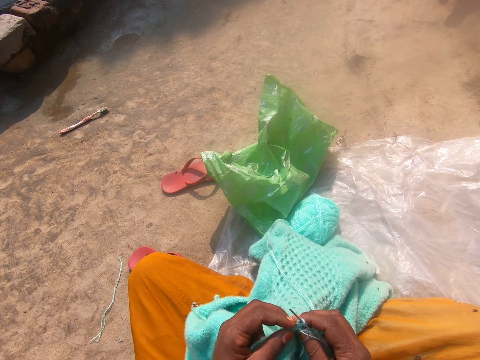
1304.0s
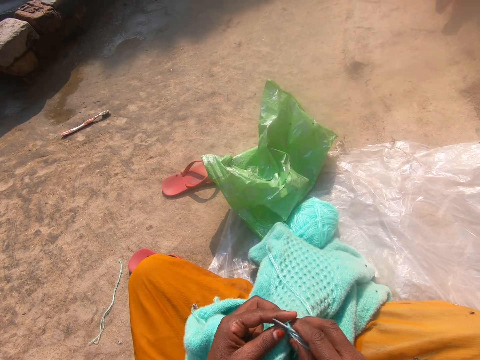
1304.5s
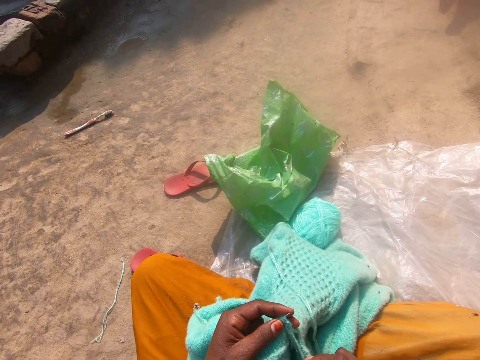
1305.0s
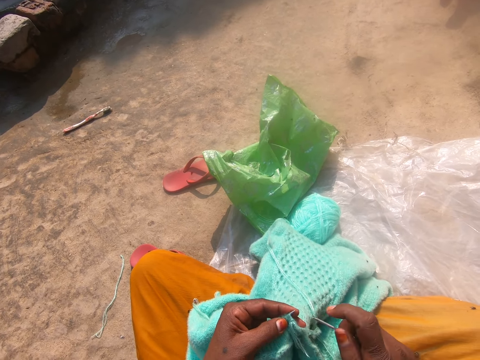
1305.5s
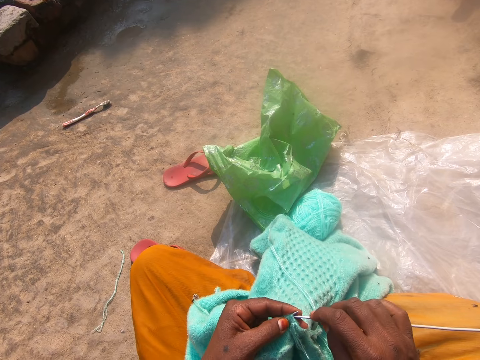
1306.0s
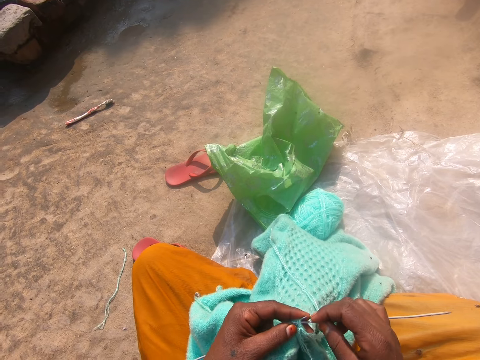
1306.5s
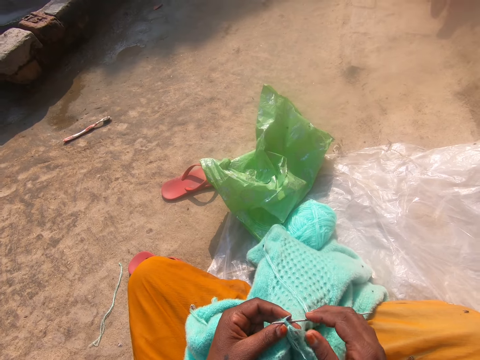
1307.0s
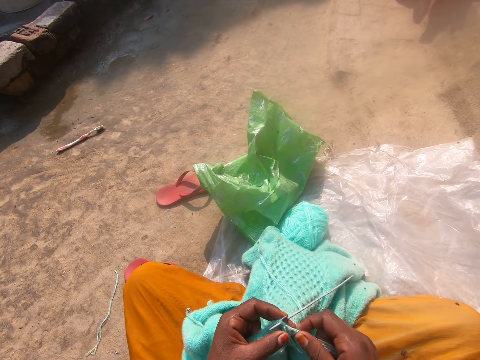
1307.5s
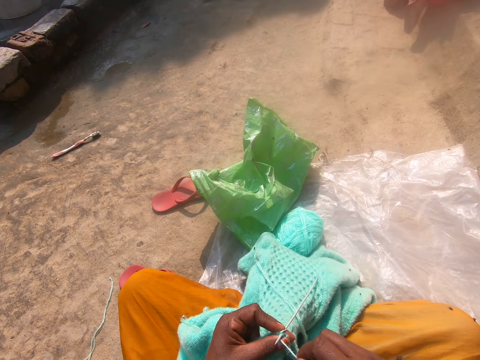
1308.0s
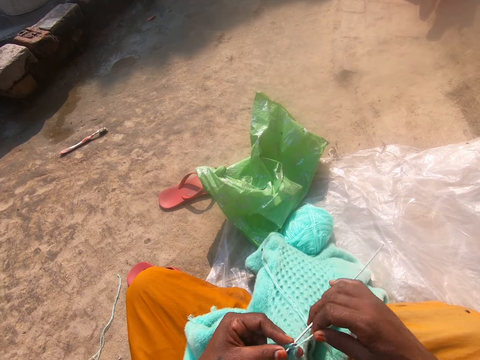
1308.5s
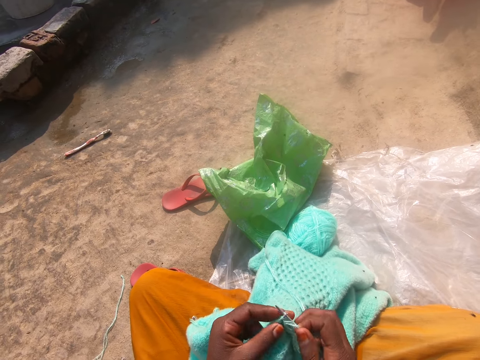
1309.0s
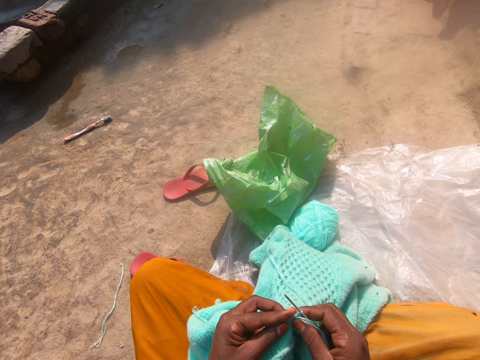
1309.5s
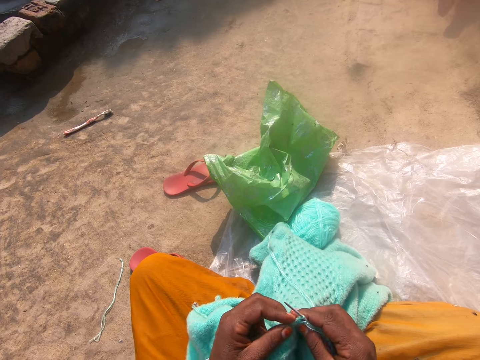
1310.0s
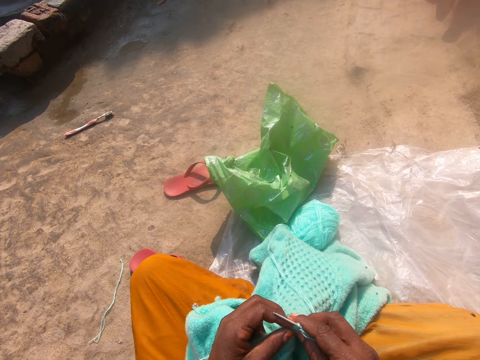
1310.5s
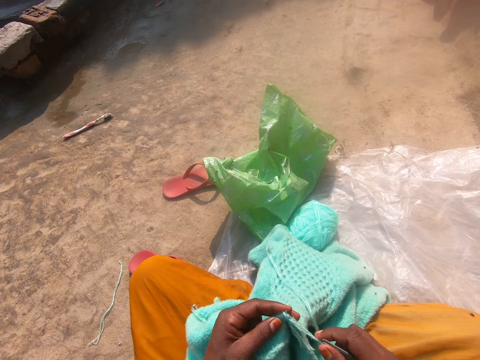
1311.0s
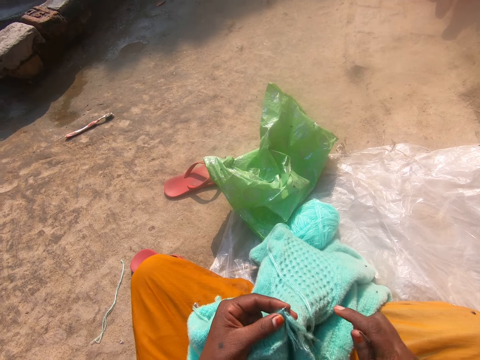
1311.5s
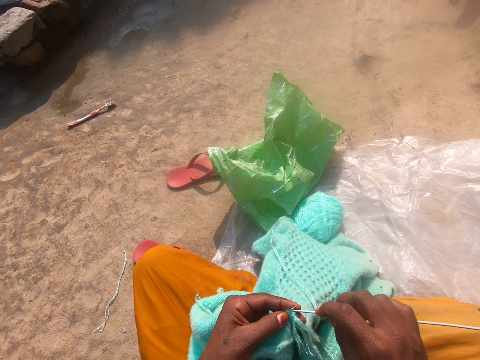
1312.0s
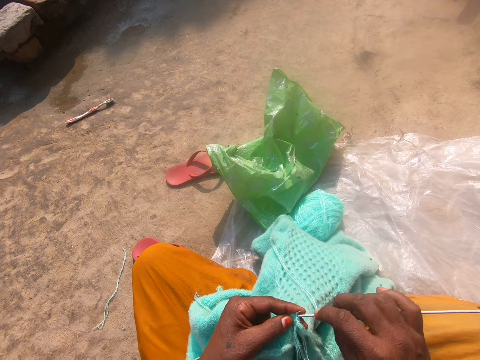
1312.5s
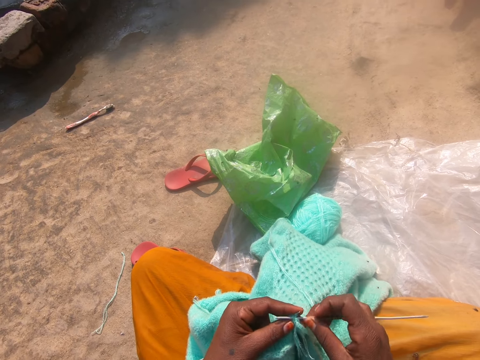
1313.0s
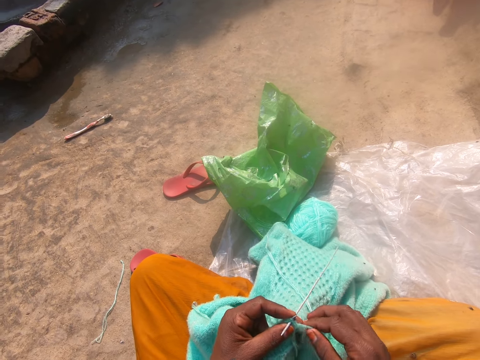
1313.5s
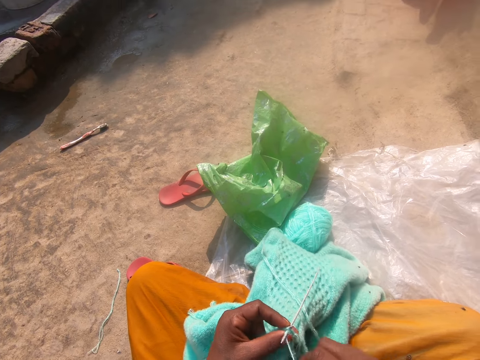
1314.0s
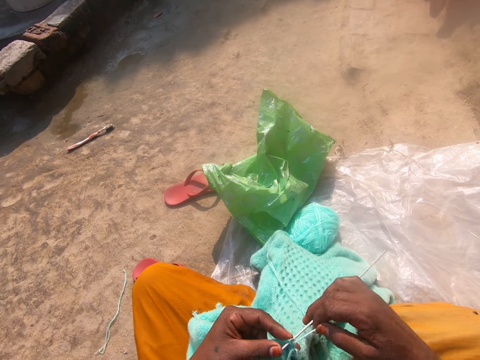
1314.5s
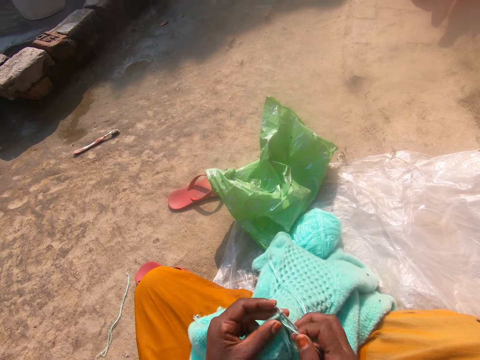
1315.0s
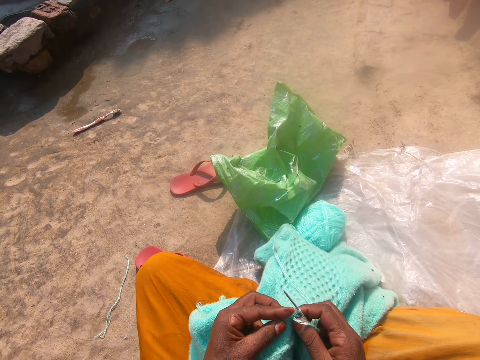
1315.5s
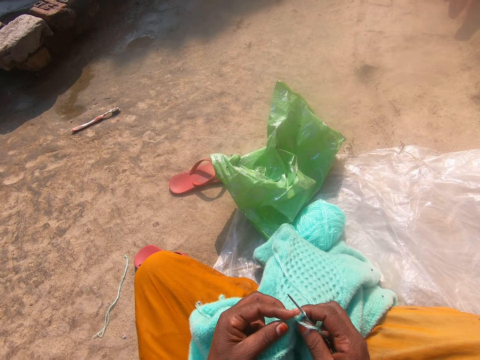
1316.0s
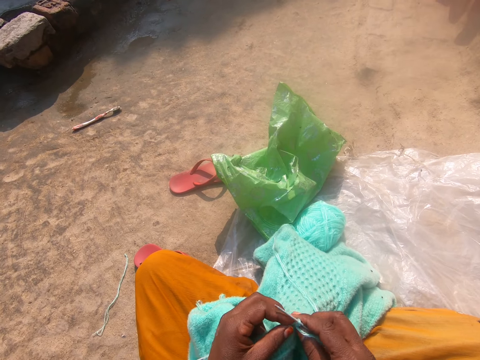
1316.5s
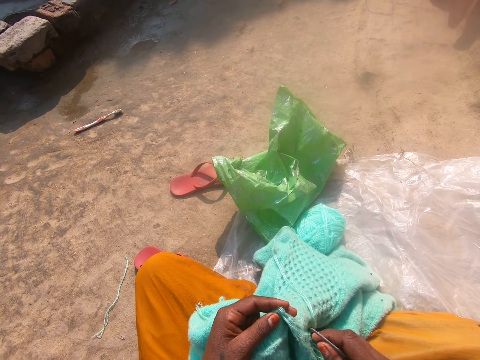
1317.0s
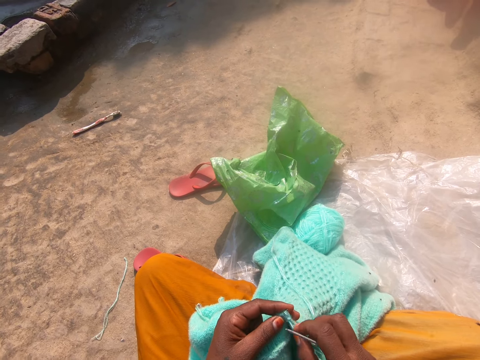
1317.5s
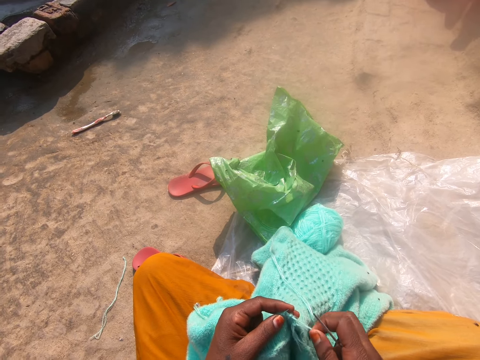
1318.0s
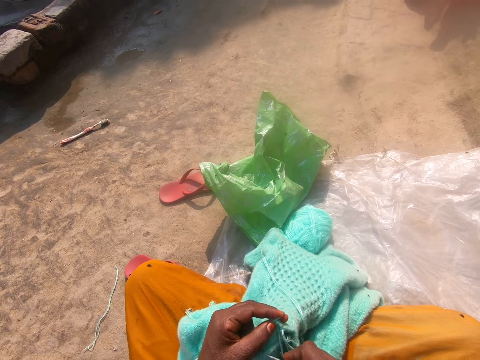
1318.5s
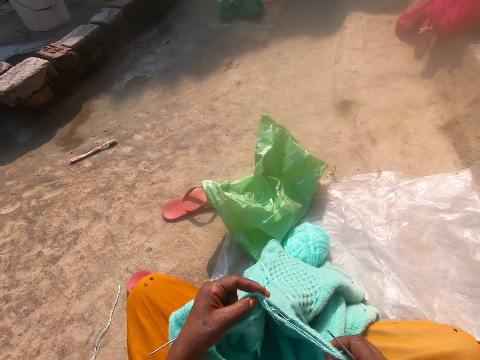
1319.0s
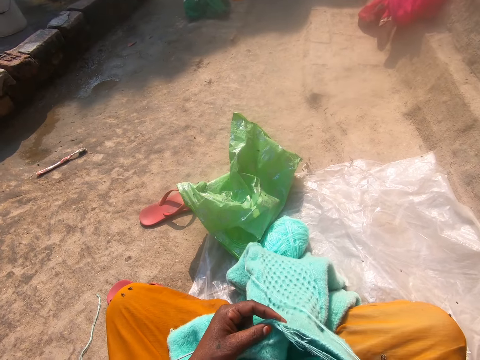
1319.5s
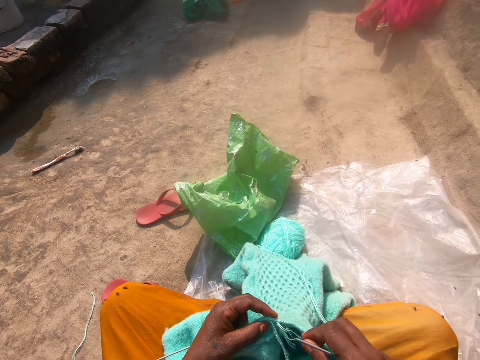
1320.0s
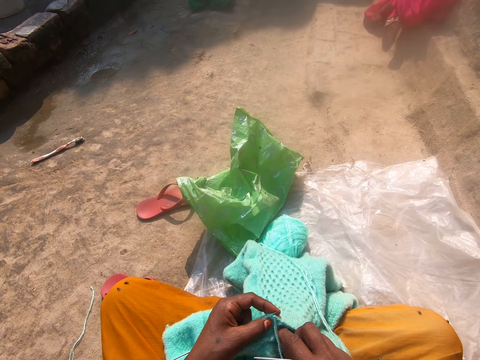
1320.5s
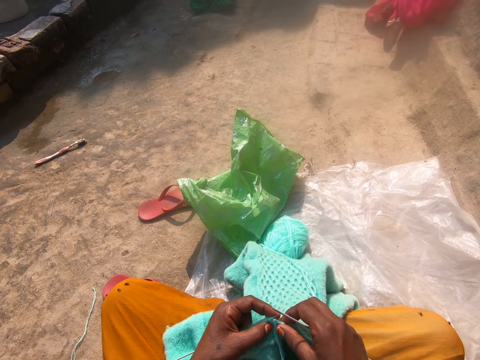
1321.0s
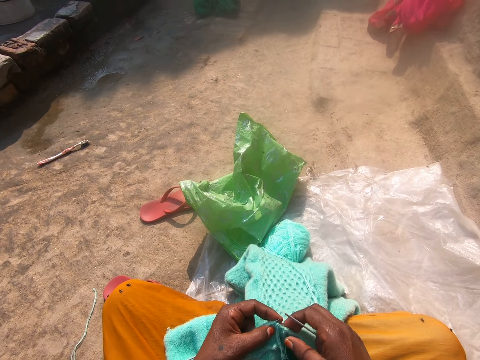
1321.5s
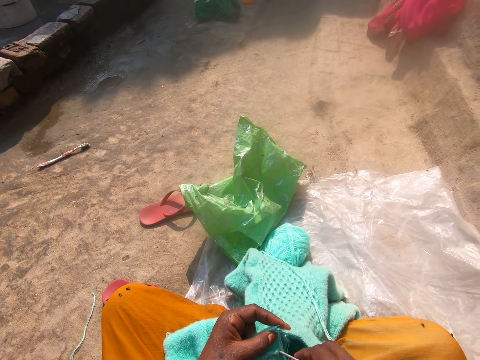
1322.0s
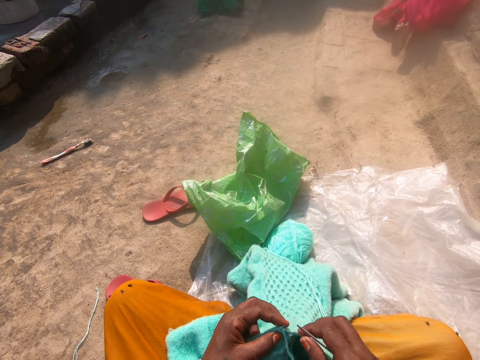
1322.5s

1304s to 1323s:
The camera wearer rolls the string on the knitting needle. They knit the cloth. They roll the string on the knitting needle. They knit the cloth. They stretch the string.

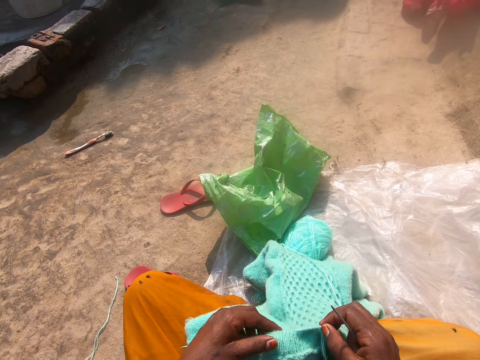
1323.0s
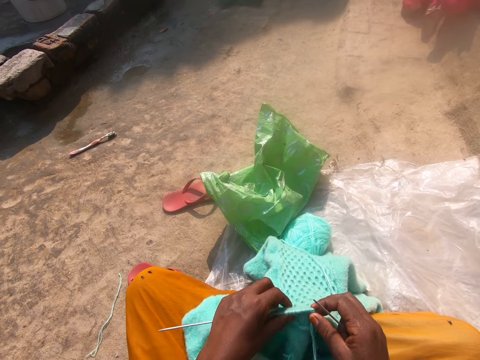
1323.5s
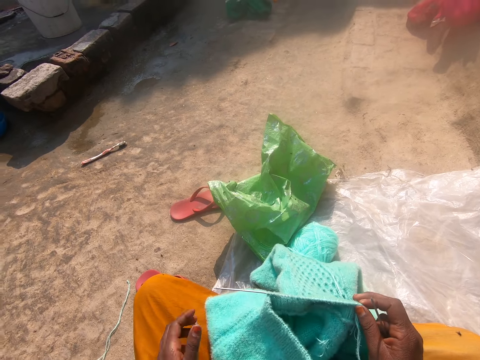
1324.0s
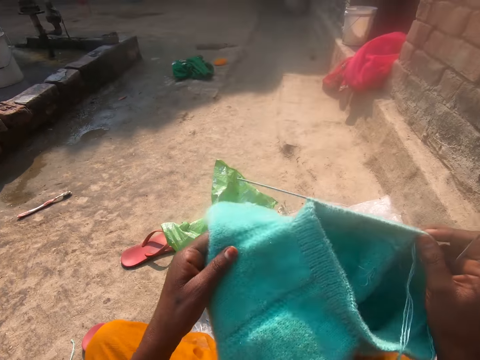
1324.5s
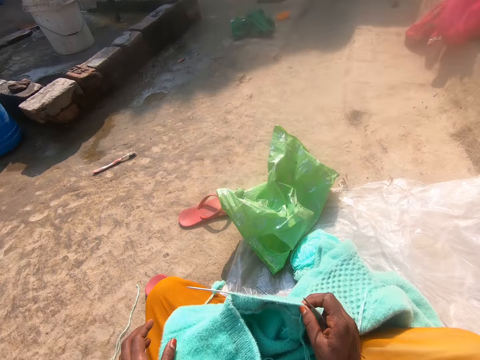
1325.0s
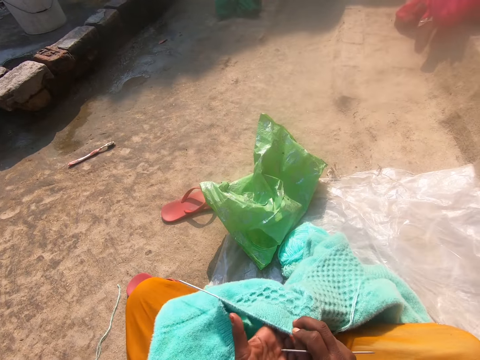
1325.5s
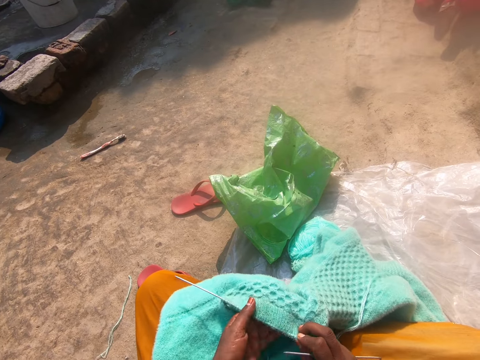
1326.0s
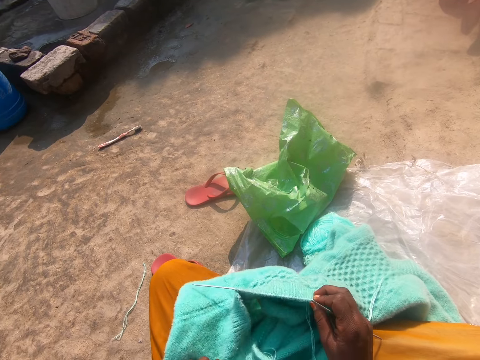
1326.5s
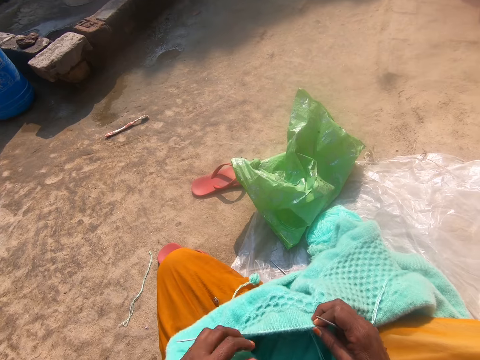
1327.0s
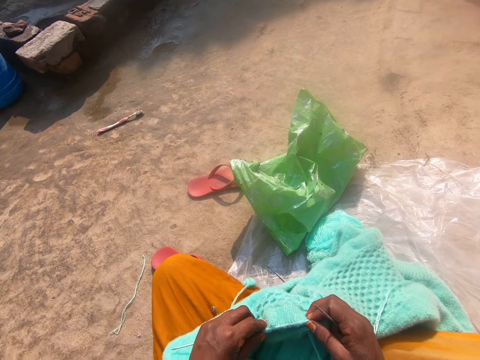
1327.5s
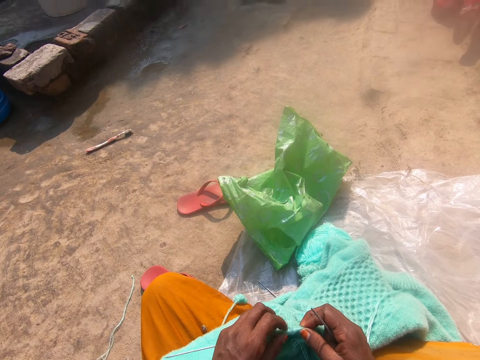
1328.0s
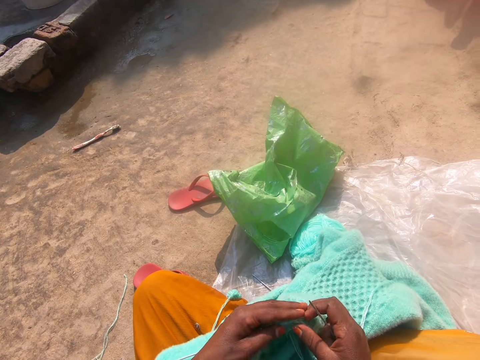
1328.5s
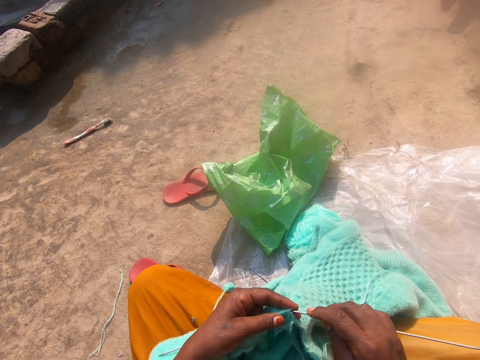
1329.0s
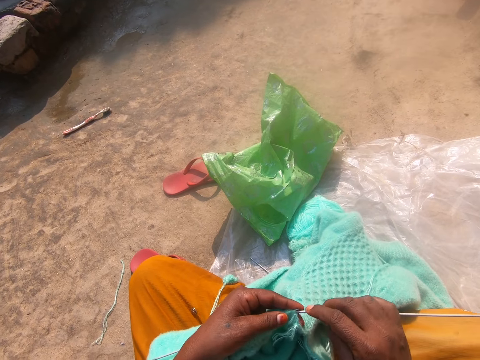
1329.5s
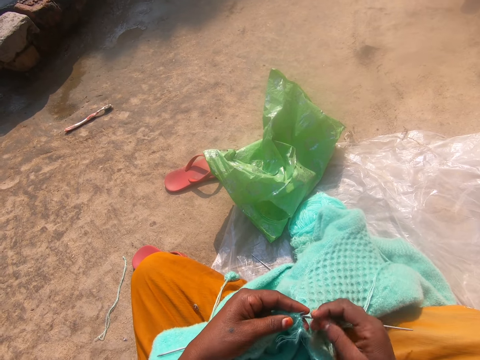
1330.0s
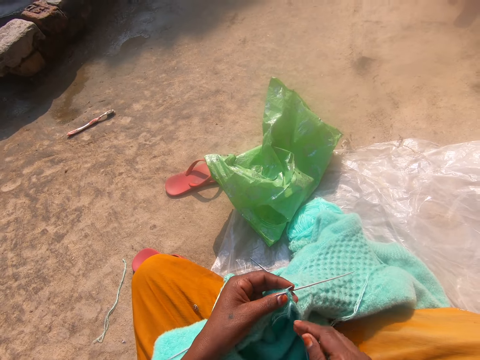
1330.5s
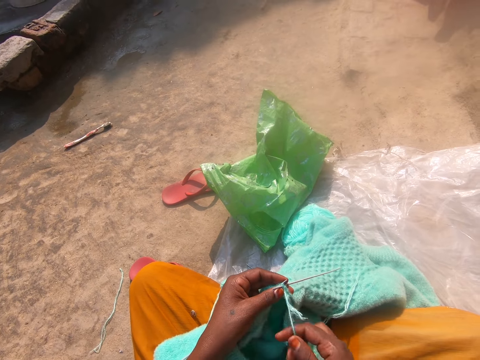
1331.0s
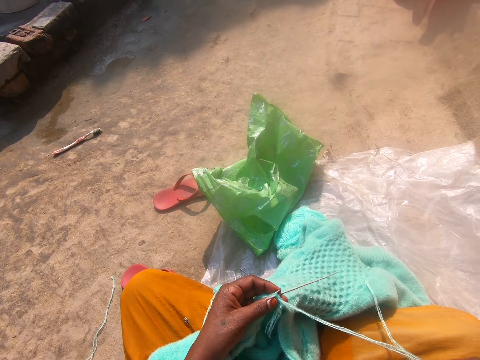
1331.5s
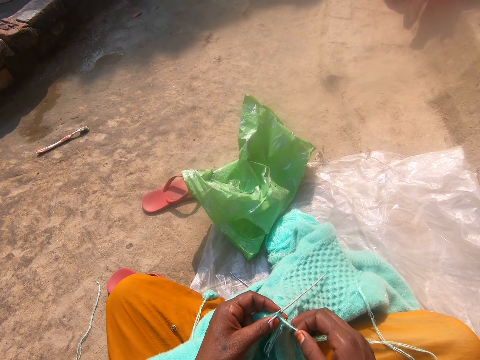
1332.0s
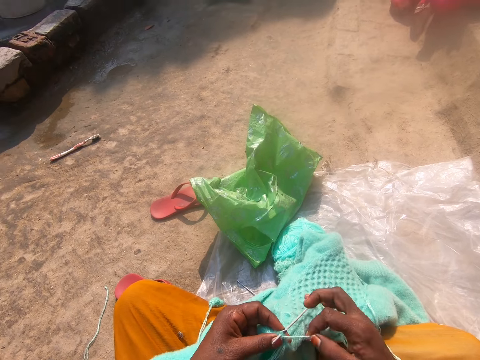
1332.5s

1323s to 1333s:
The camera wearer adjusts the cardigan on her lap.
